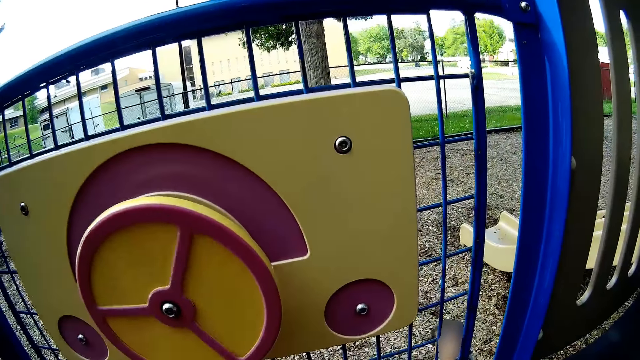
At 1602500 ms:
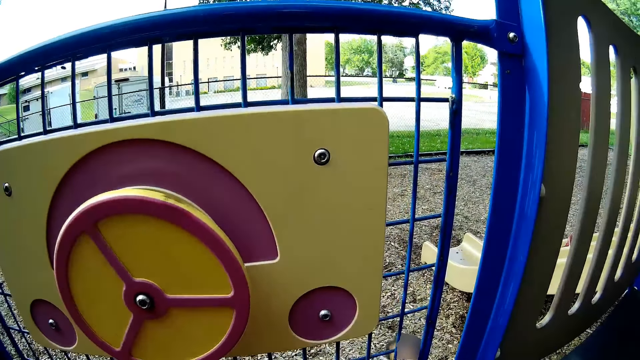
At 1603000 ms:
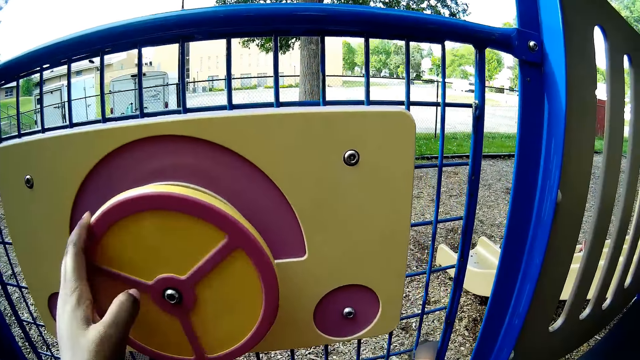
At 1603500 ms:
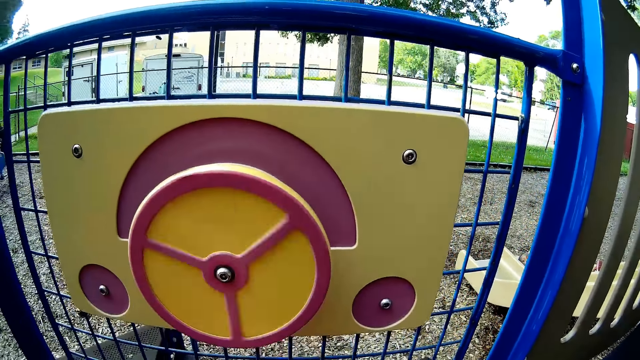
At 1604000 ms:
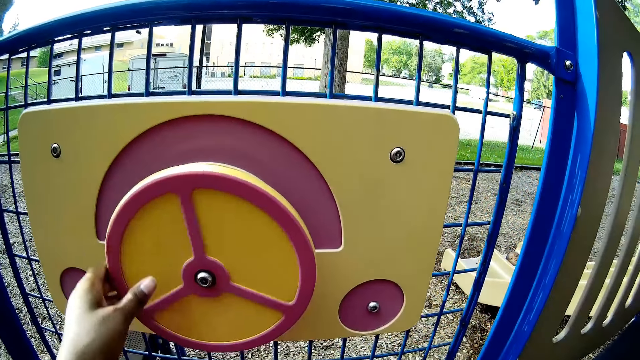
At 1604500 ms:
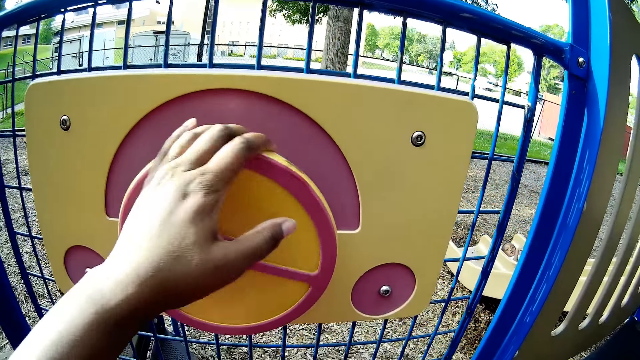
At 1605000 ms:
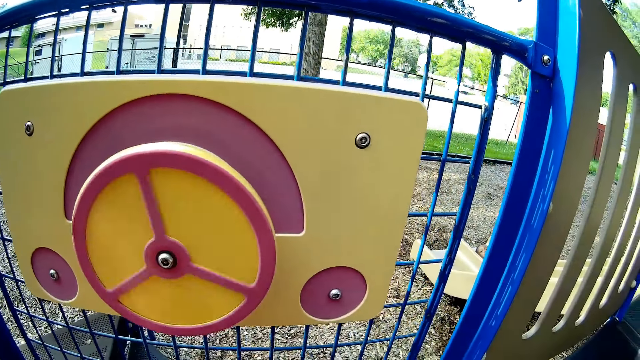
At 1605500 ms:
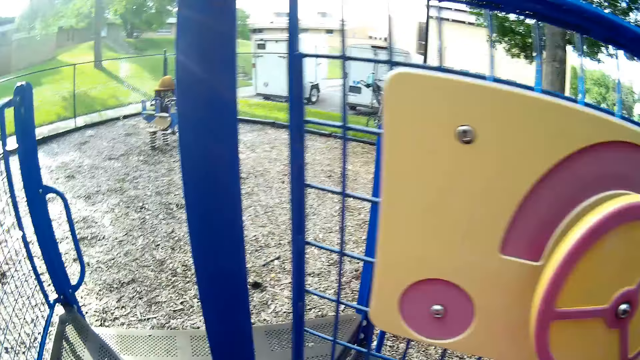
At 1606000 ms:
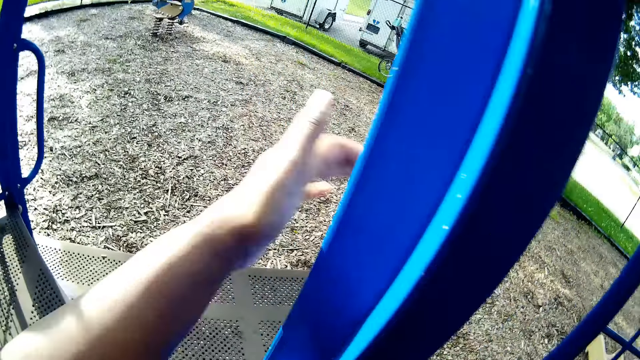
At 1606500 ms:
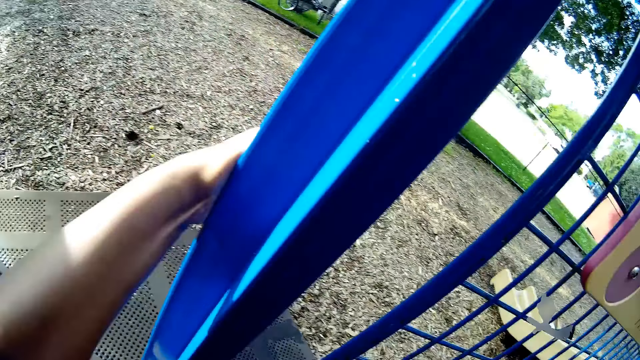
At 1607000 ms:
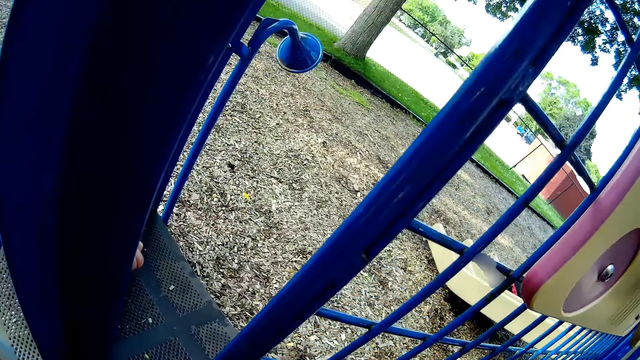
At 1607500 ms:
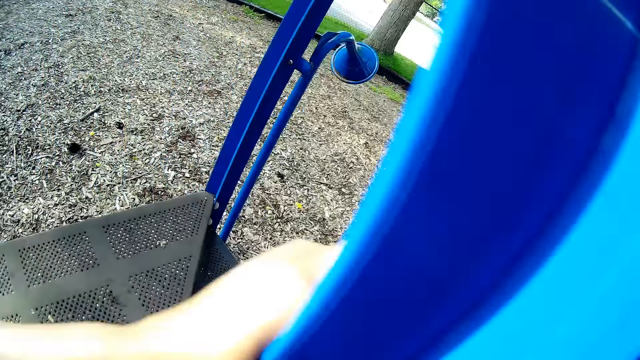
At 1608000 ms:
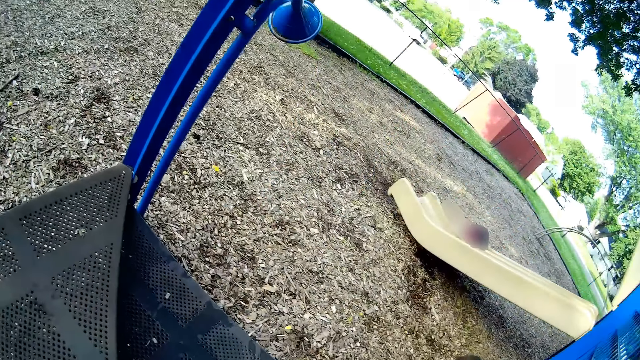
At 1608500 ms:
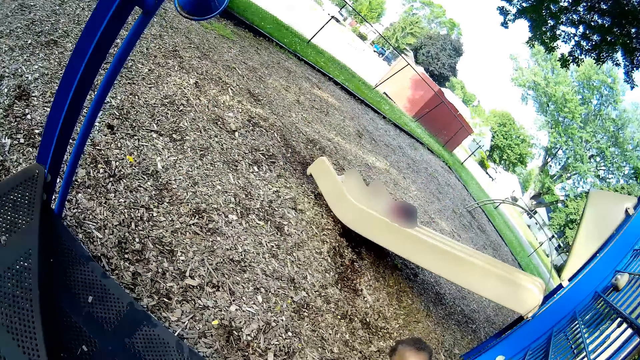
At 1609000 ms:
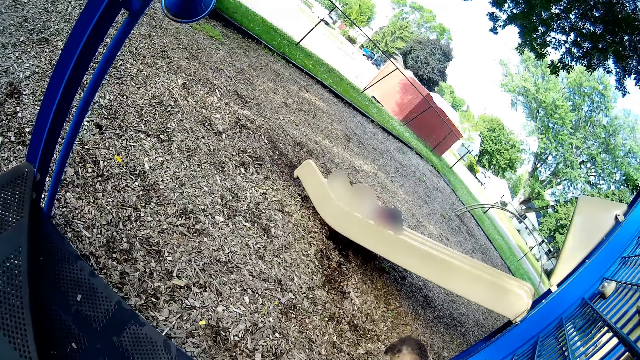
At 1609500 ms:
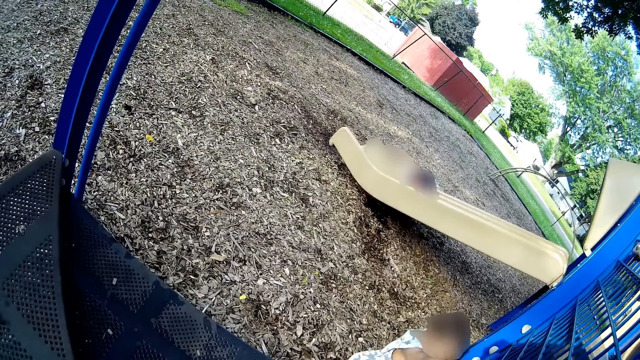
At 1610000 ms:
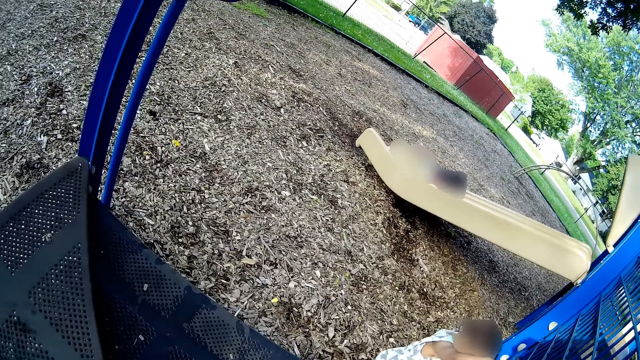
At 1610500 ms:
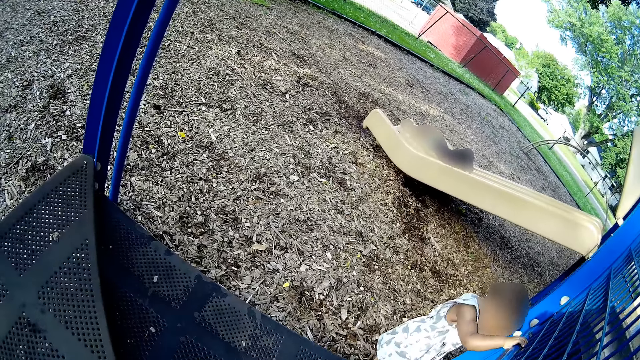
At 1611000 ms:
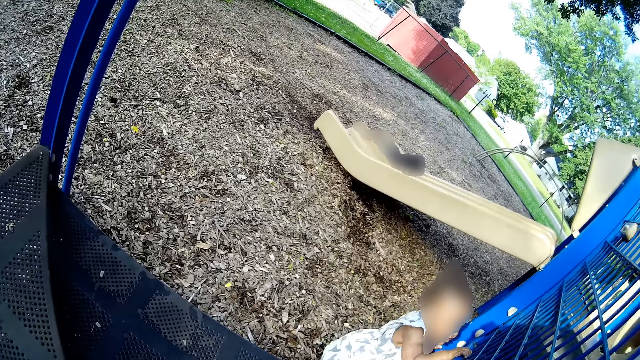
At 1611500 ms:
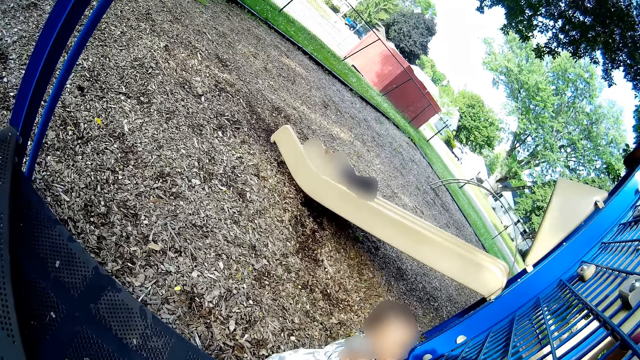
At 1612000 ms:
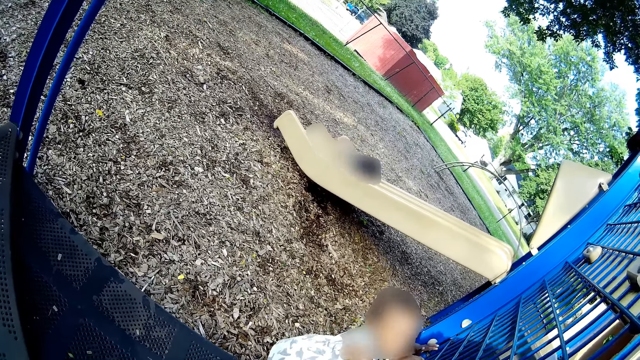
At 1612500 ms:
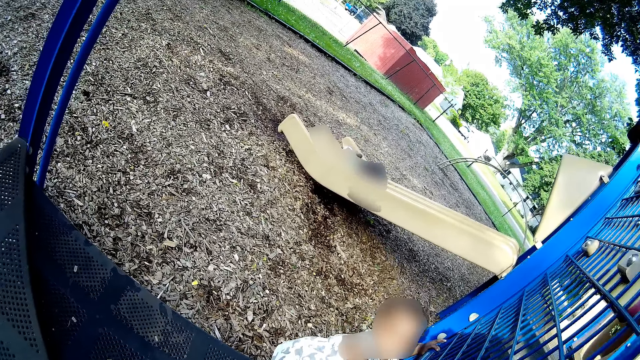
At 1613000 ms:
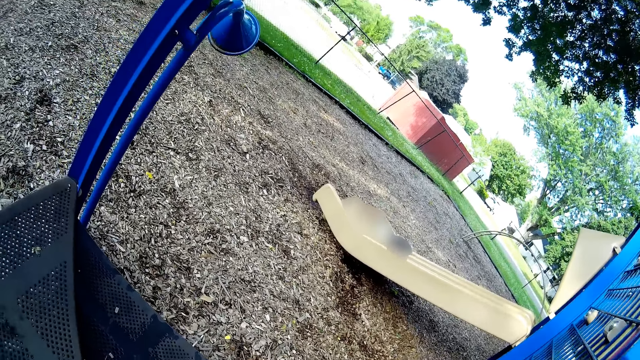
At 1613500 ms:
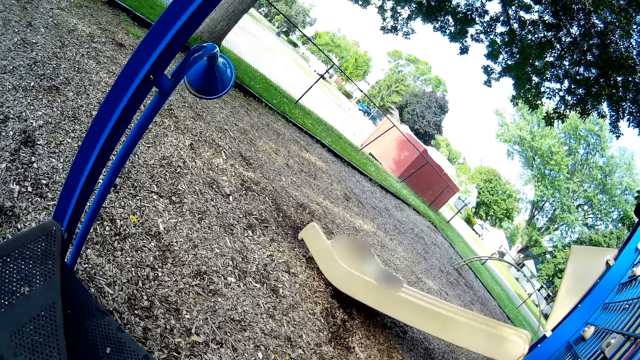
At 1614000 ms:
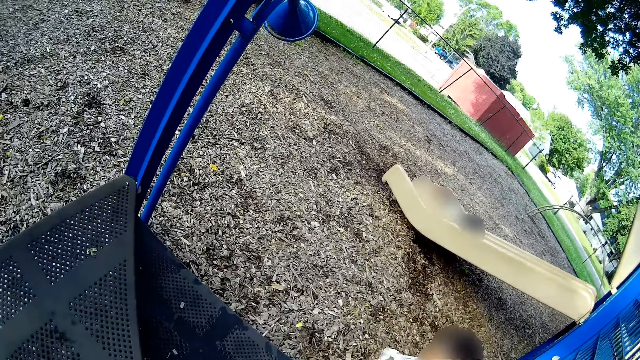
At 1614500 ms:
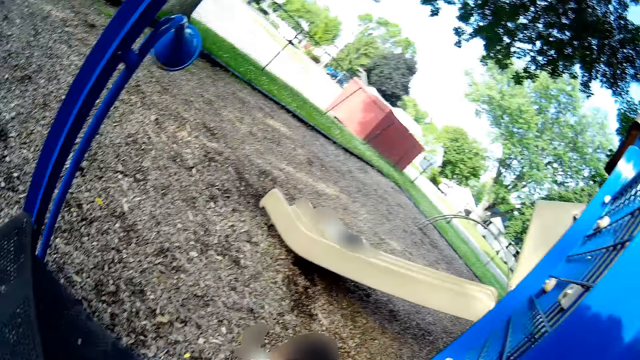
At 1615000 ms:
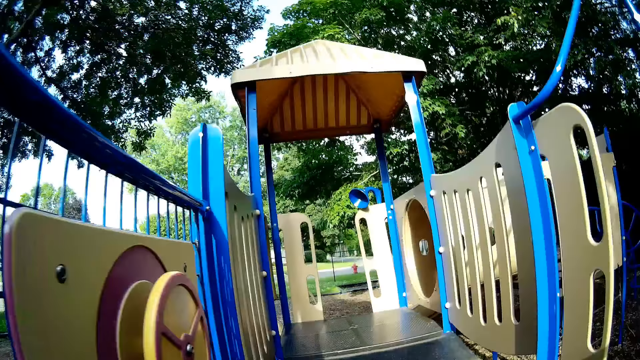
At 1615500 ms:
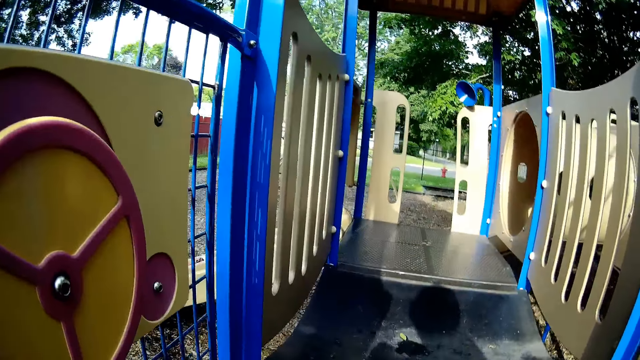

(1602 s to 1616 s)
The camera wearer holds something. She holds a part of the playground slide with her left hand. She closes the gate. She talks with a lady.

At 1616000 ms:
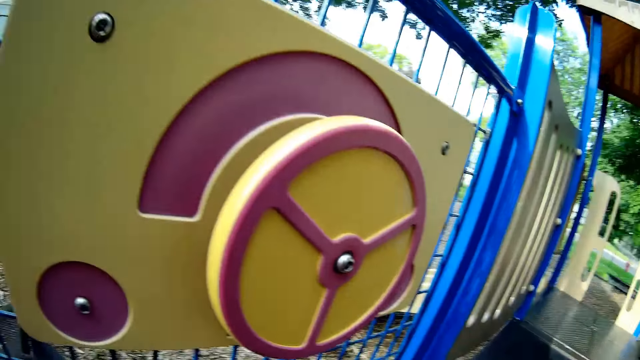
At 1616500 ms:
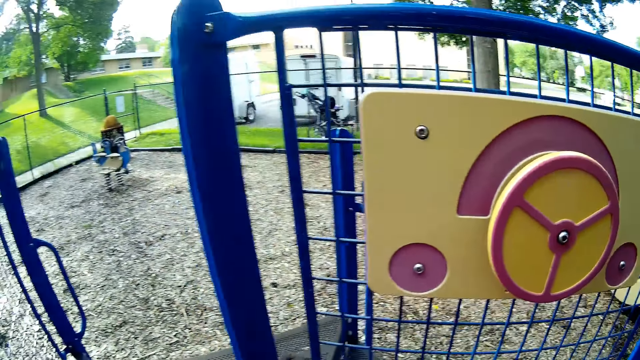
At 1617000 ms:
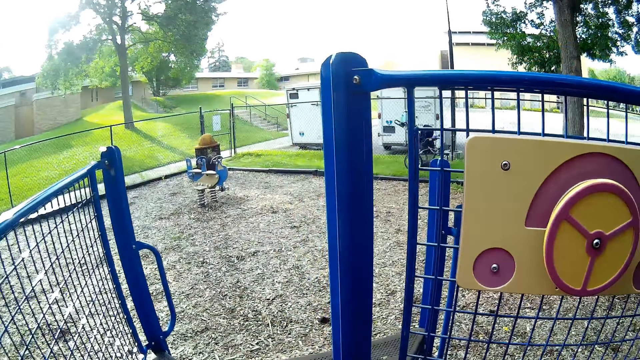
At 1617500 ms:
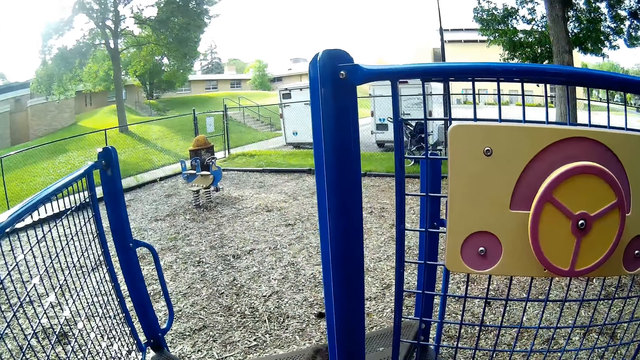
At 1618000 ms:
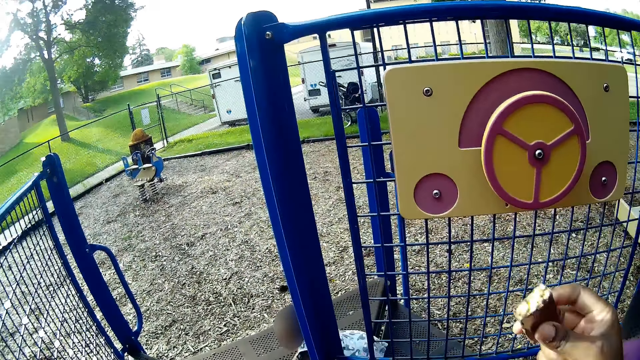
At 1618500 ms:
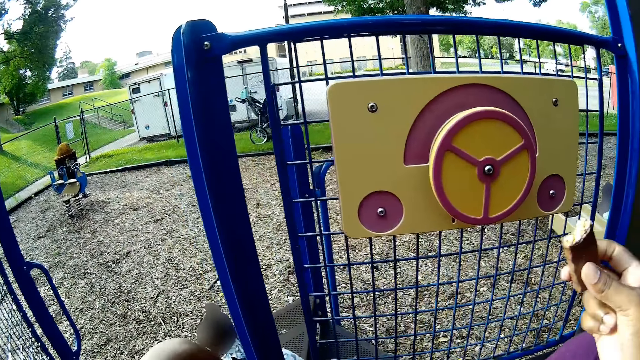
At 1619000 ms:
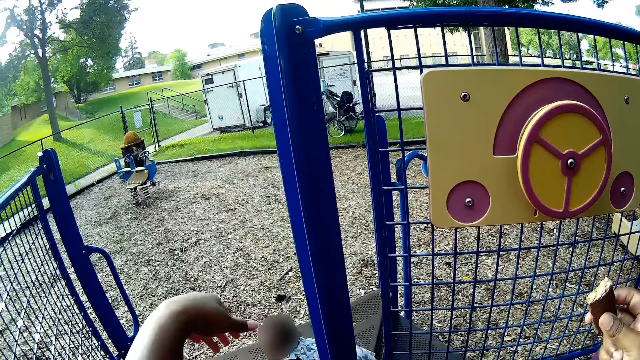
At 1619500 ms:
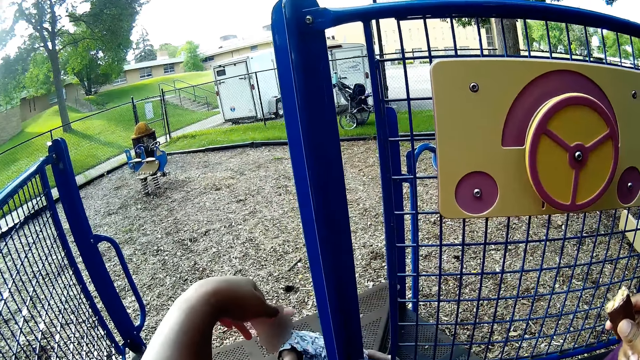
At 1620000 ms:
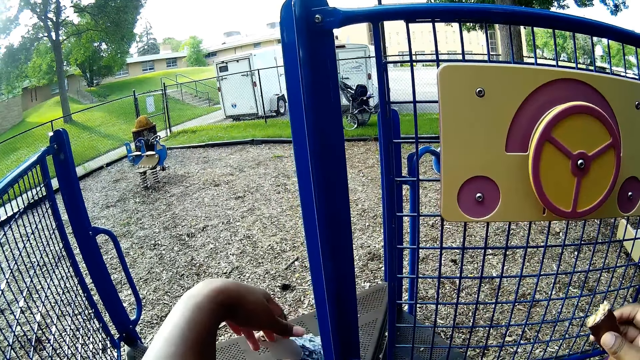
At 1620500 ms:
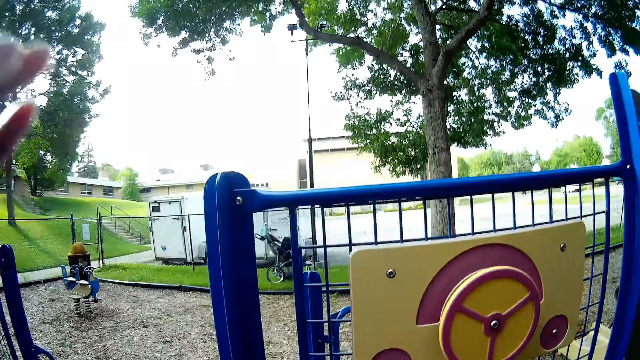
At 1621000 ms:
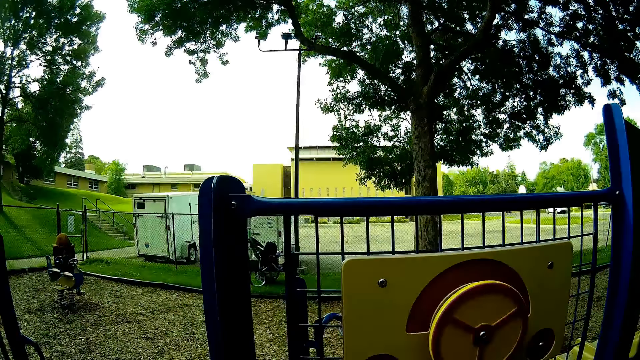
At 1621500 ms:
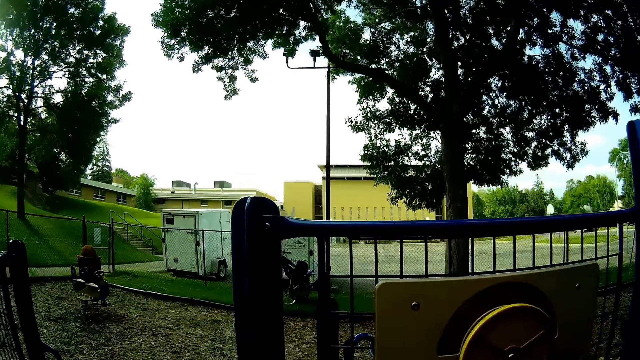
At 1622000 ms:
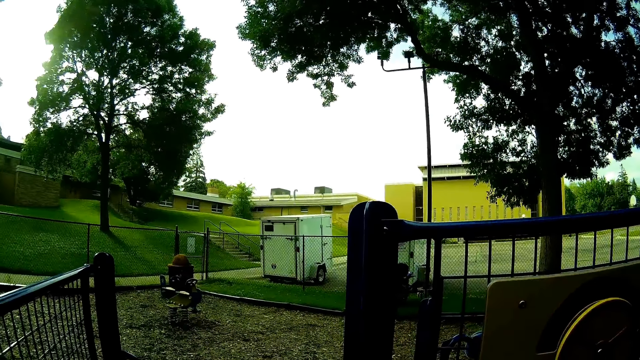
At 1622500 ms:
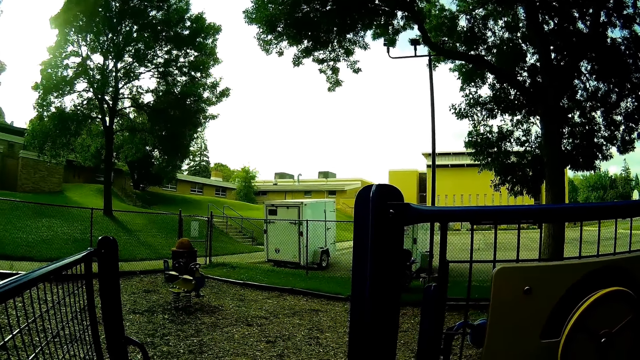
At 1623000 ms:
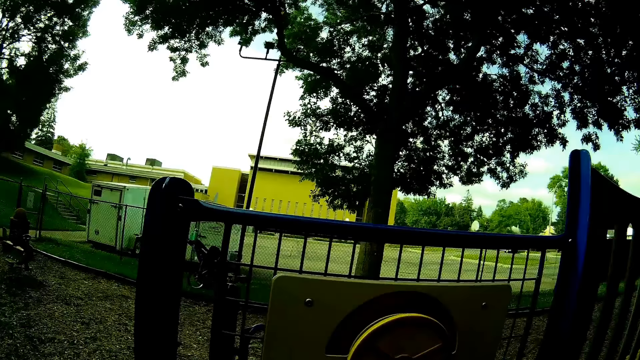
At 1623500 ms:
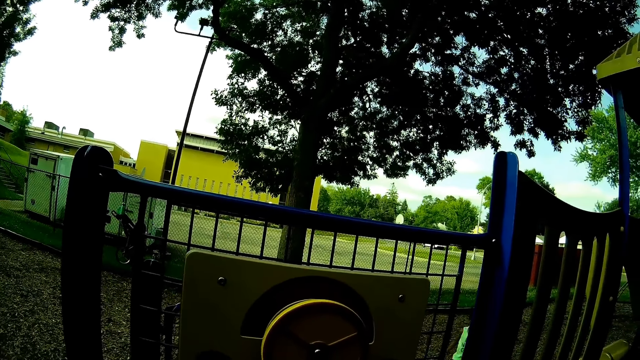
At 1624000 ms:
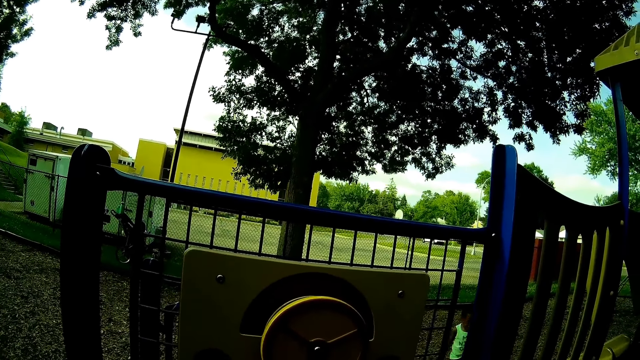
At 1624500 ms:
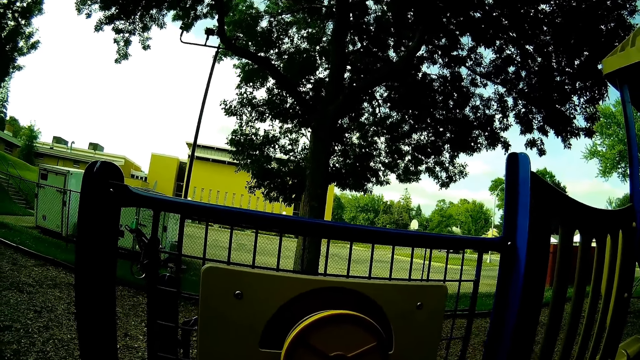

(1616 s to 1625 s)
The camera wearer holds out a snack with her right hand.
